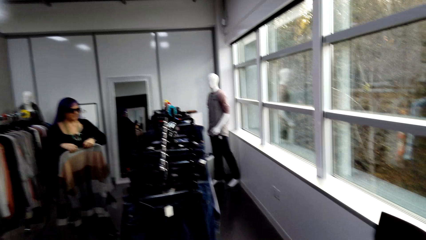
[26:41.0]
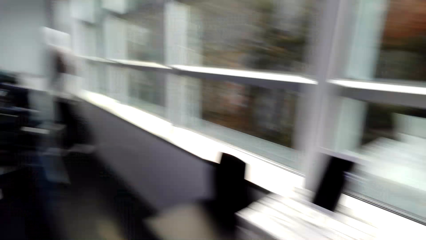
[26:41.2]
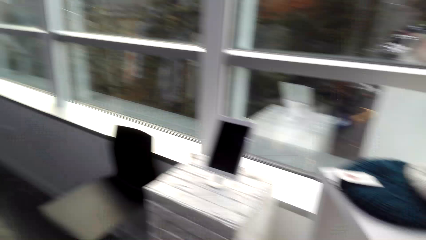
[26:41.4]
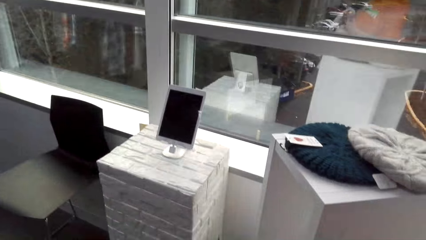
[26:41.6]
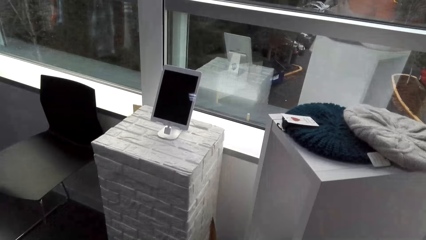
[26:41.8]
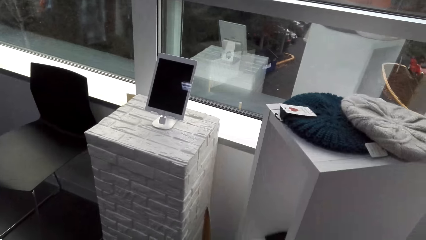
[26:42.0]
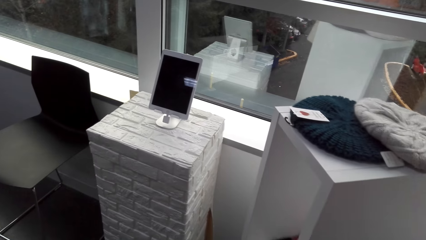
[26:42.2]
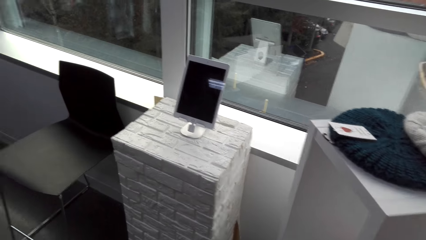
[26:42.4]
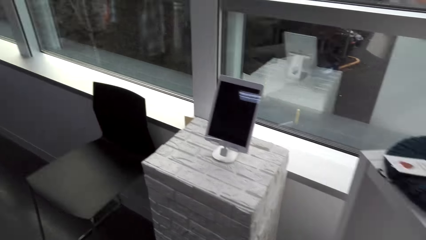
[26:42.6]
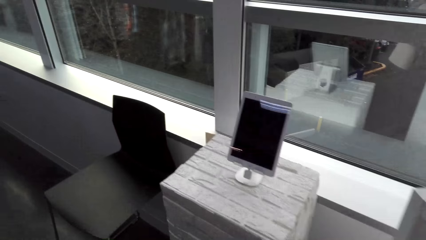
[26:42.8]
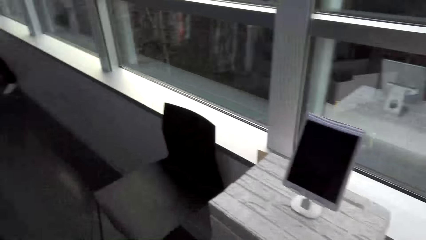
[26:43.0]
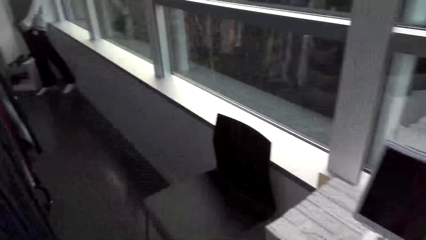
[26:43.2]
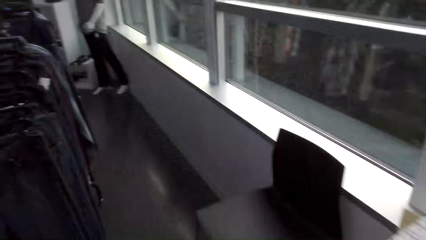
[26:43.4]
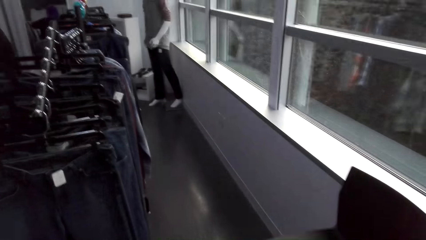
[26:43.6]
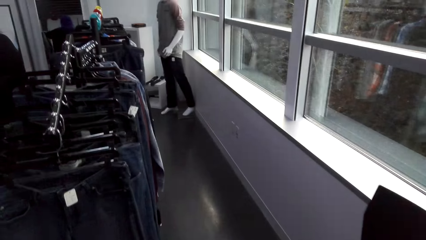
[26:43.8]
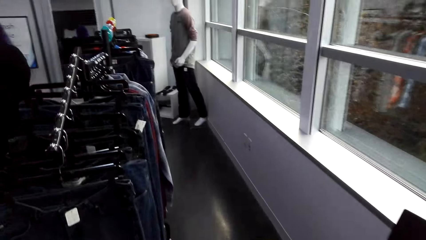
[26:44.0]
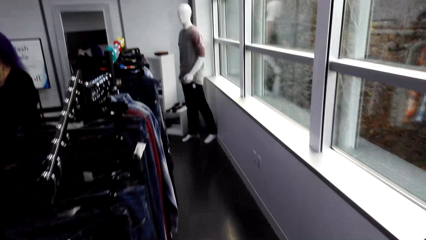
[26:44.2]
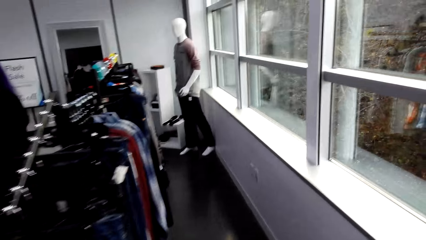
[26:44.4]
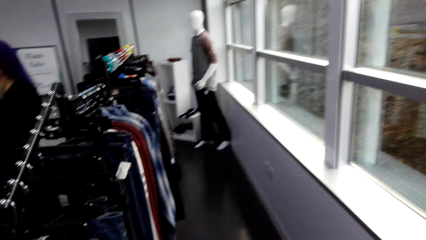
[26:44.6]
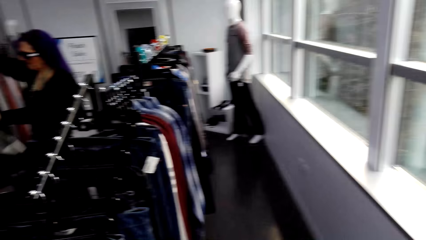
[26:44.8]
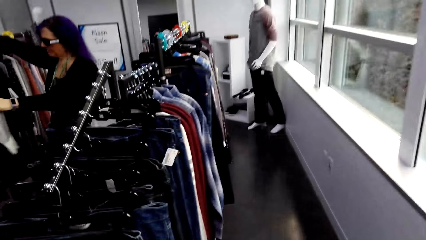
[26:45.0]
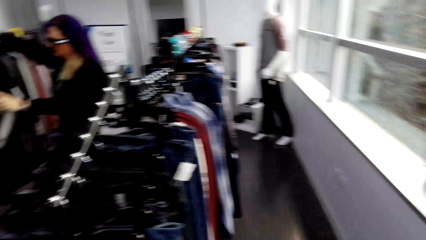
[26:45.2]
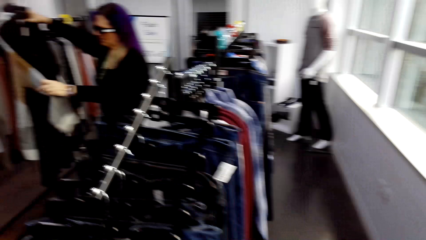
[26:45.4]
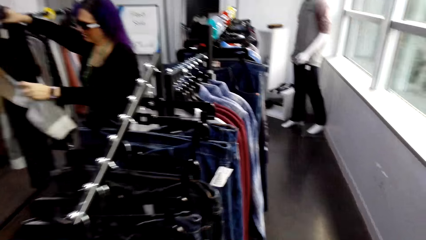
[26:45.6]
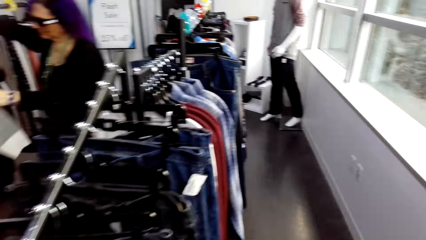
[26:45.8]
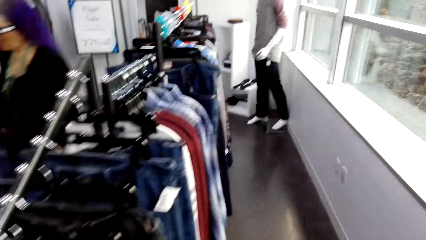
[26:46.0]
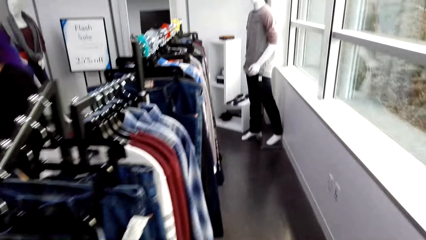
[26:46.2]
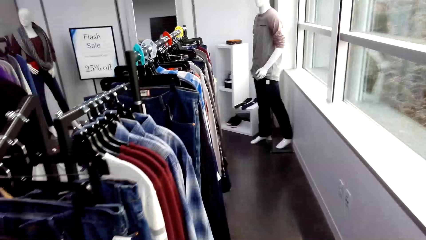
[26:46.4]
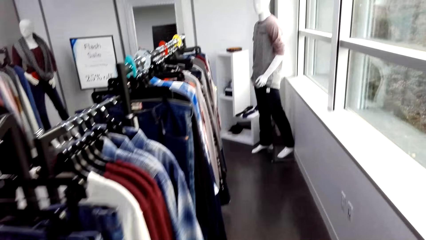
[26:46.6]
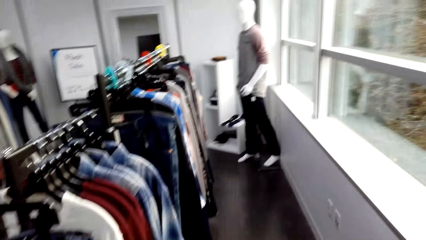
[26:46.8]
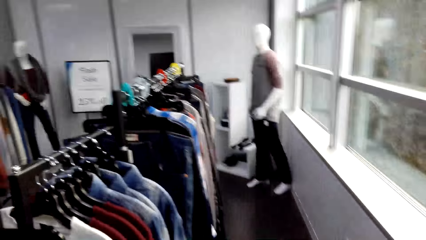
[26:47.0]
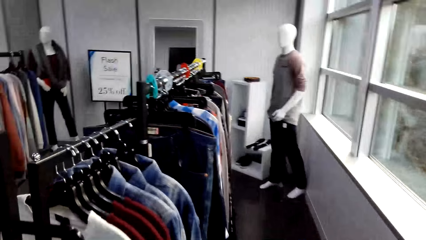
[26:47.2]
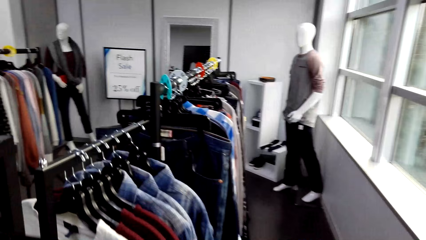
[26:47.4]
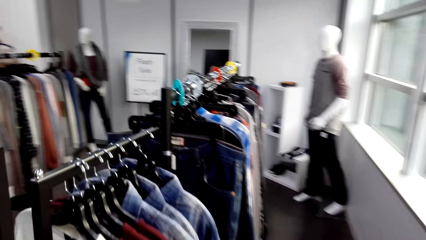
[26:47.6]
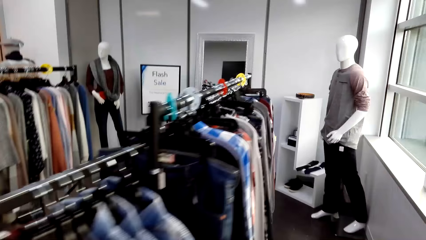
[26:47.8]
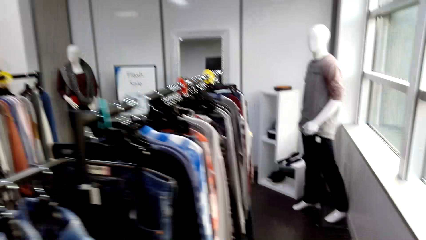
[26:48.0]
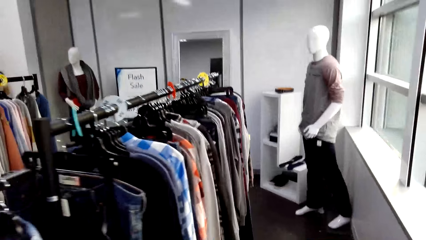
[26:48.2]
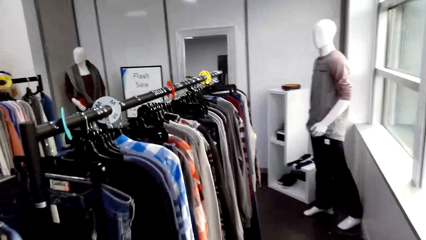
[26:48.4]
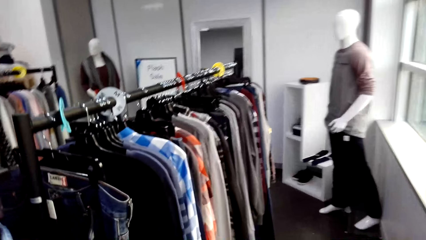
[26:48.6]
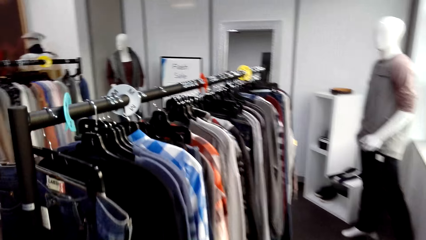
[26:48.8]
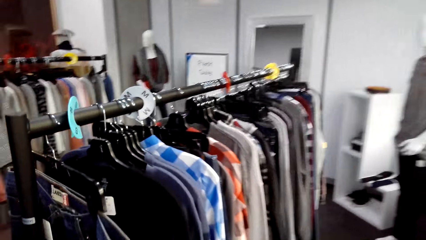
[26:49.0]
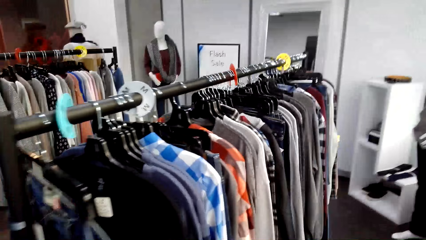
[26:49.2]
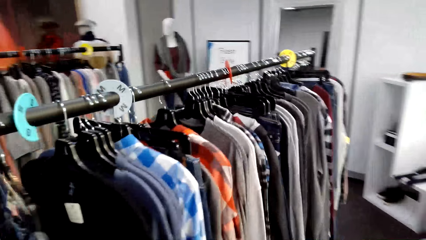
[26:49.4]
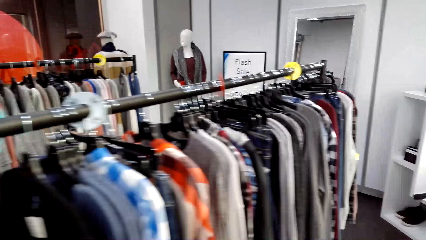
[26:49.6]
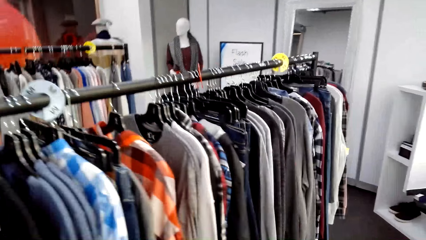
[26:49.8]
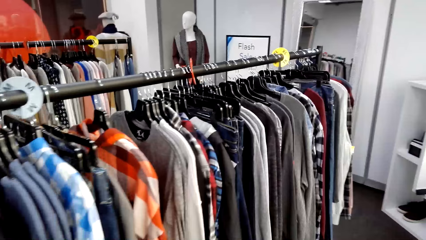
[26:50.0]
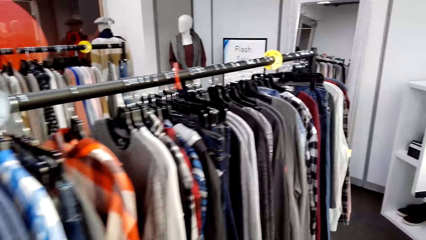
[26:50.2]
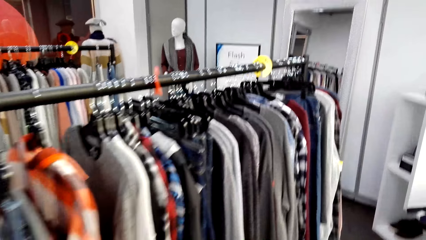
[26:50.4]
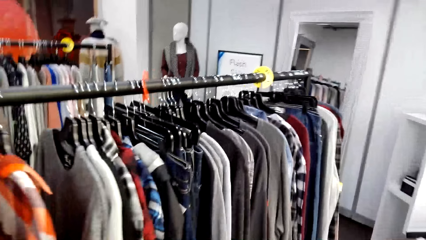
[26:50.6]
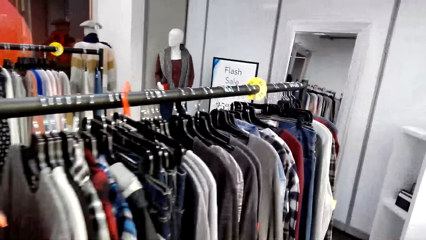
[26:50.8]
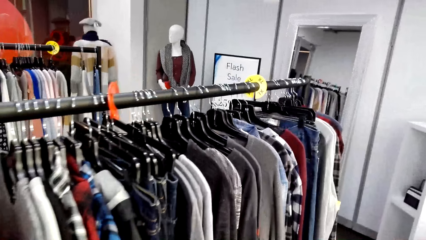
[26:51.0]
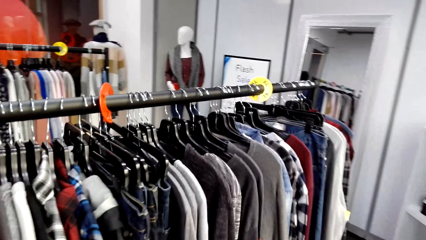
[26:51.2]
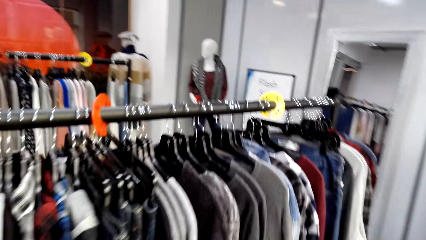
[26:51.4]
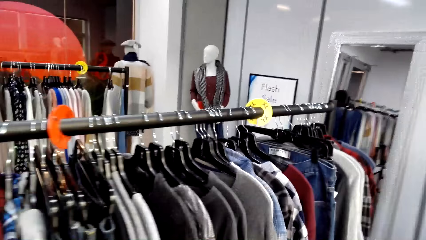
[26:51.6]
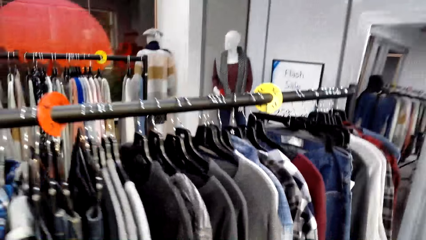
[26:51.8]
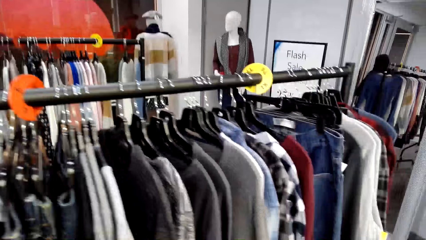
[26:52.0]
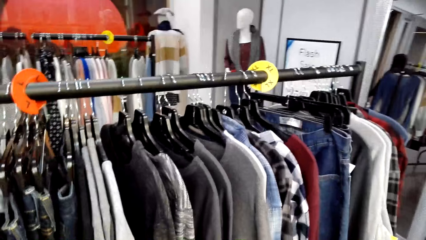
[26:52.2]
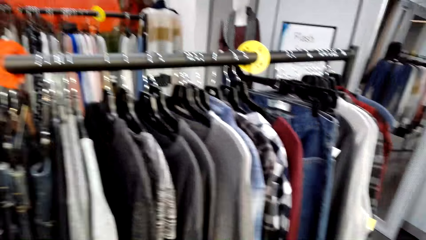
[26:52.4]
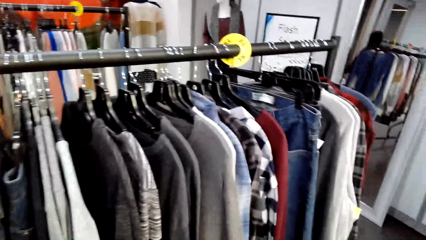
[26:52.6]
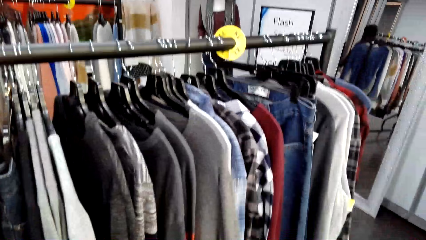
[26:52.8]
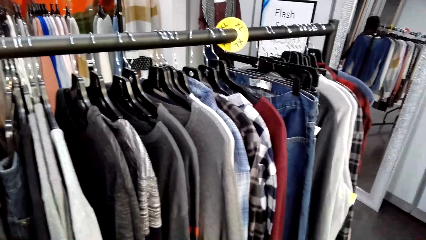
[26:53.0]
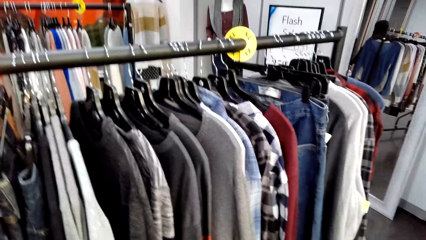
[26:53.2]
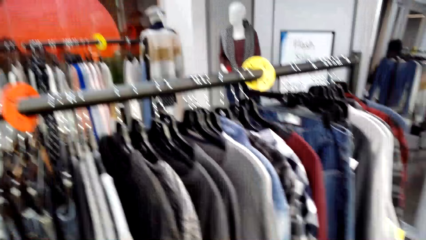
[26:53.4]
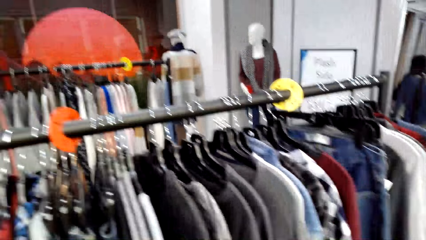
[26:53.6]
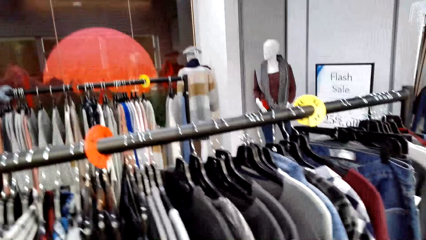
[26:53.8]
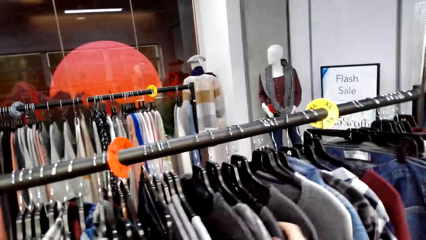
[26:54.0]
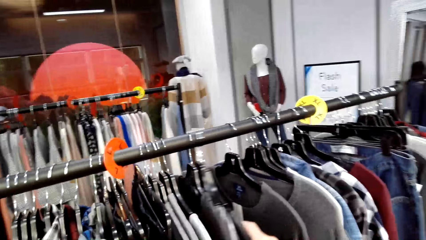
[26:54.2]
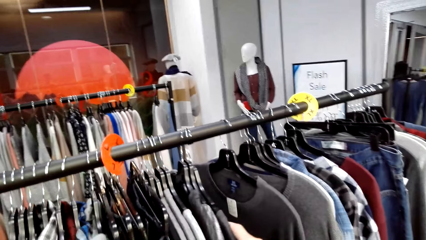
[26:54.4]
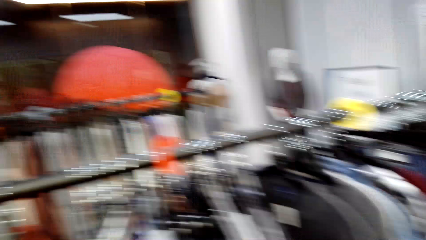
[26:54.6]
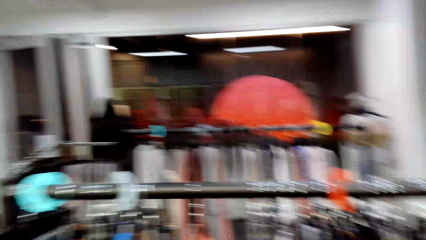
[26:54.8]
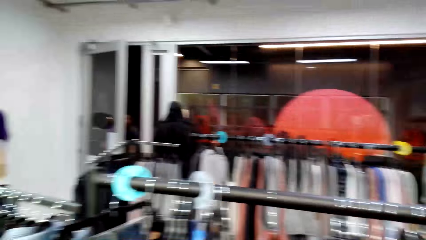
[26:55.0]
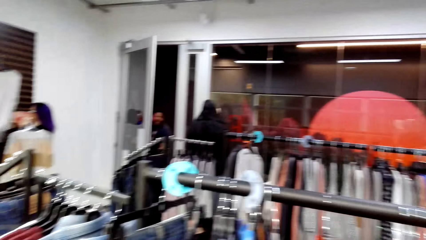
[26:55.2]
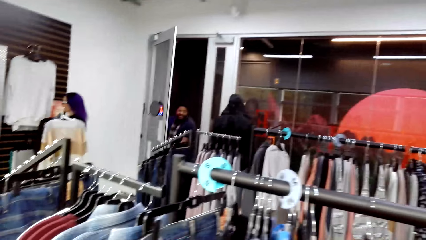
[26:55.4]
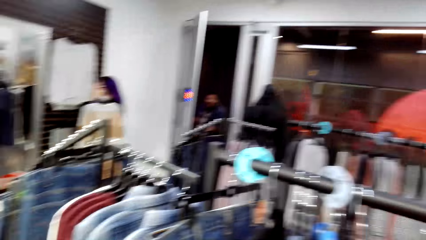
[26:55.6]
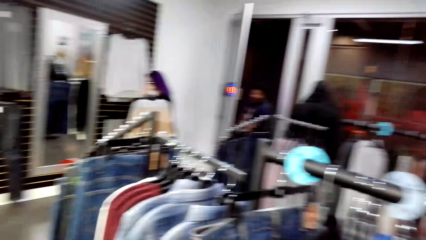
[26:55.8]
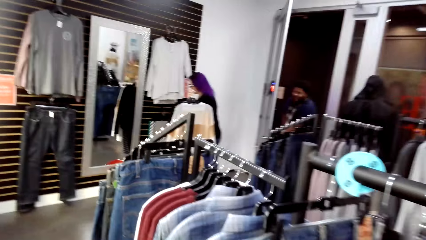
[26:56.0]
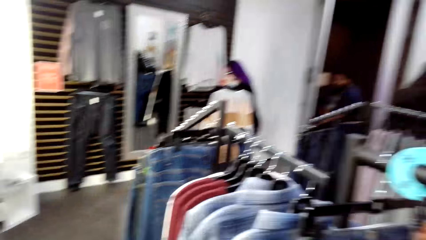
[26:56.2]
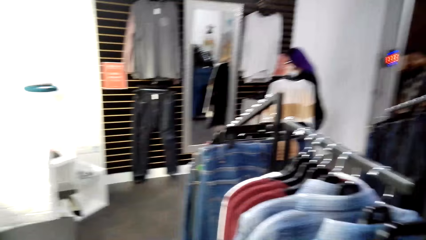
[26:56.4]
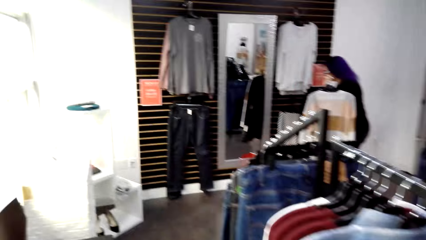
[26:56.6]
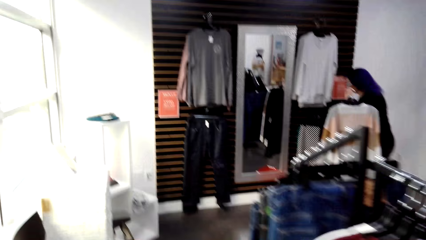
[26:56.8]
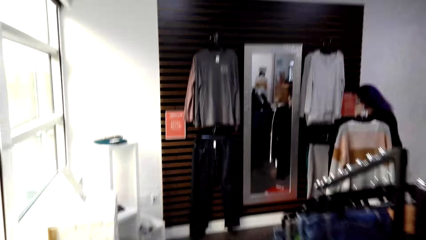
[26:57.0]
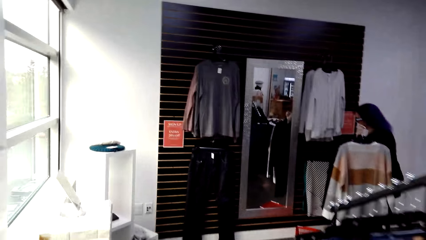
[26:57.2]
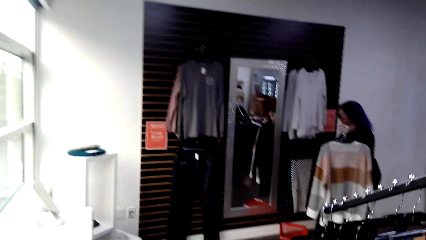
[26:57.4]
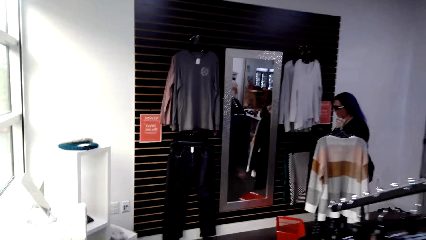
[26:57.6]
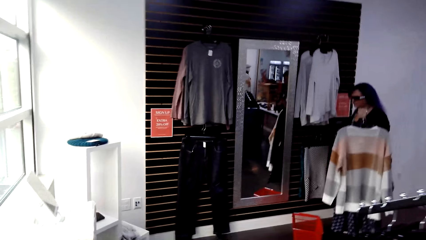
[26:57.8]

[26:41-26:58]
The camera wearer stares at a man. They walk around the room. The lady looks at the clothes.
